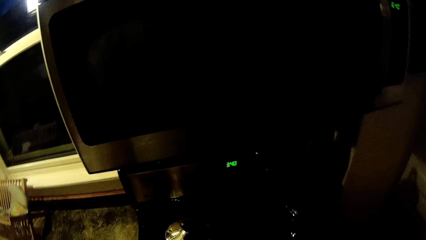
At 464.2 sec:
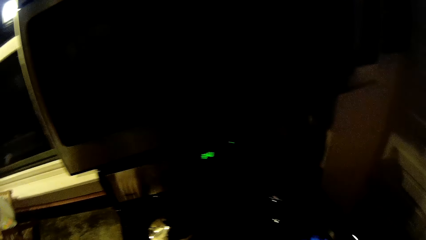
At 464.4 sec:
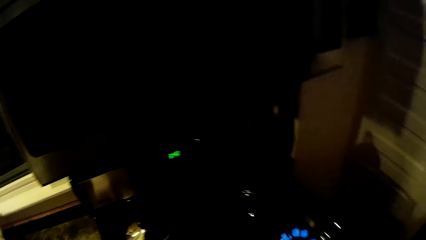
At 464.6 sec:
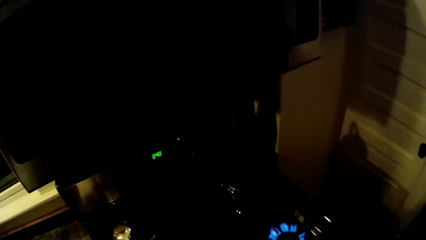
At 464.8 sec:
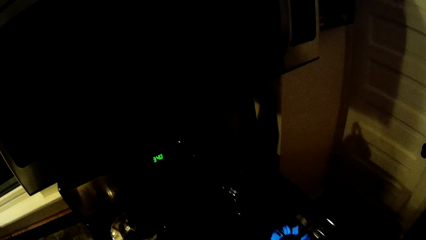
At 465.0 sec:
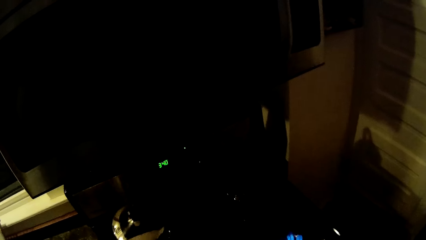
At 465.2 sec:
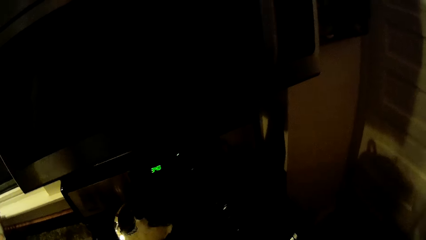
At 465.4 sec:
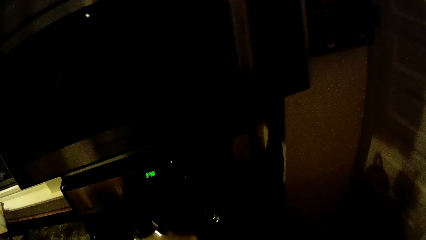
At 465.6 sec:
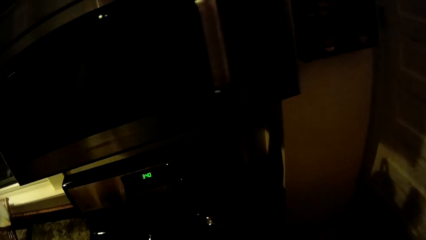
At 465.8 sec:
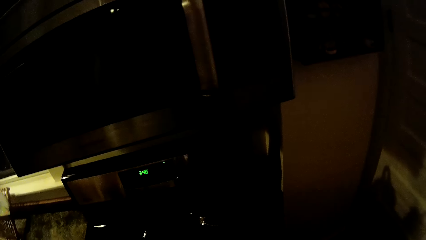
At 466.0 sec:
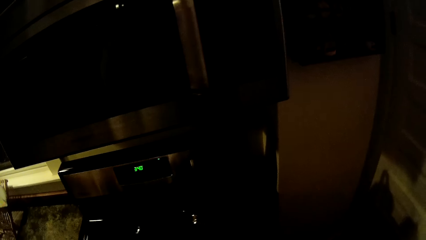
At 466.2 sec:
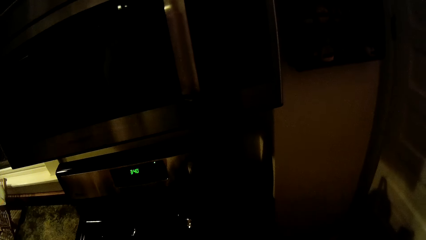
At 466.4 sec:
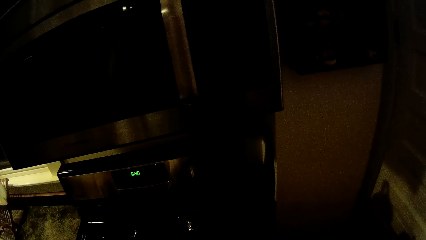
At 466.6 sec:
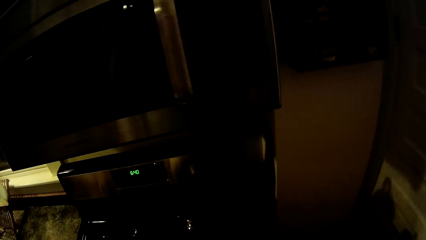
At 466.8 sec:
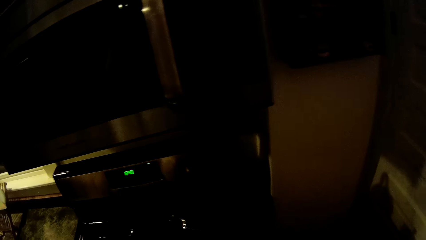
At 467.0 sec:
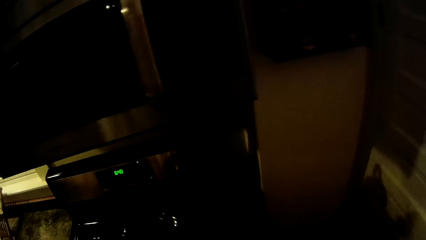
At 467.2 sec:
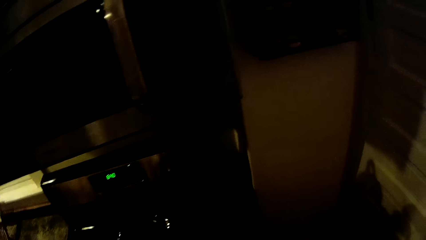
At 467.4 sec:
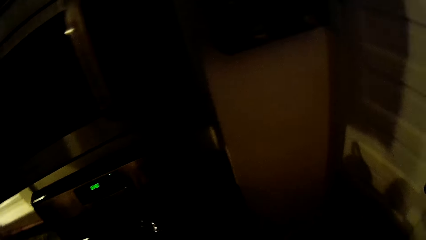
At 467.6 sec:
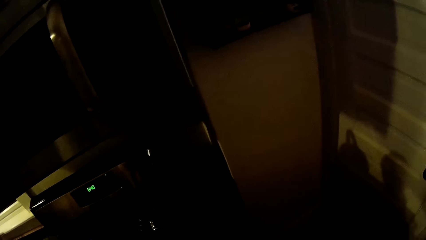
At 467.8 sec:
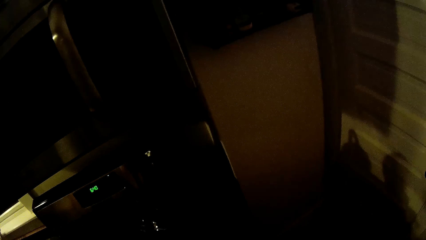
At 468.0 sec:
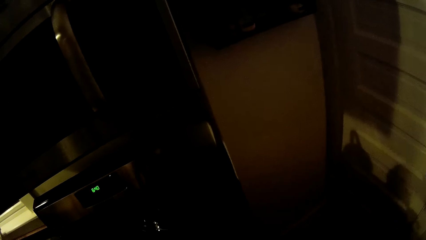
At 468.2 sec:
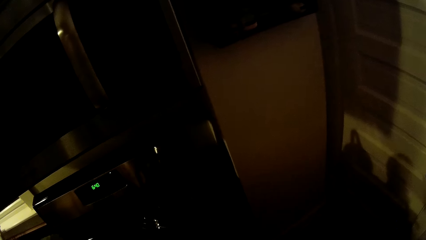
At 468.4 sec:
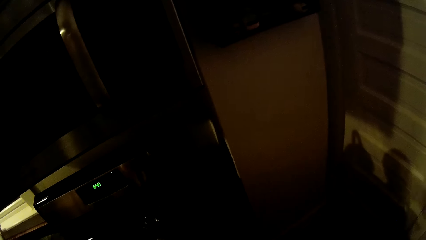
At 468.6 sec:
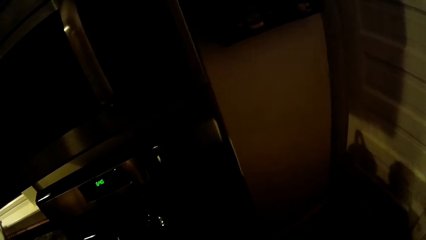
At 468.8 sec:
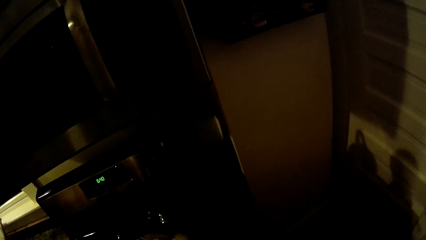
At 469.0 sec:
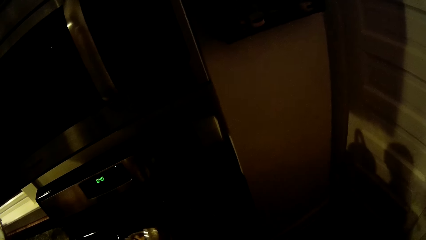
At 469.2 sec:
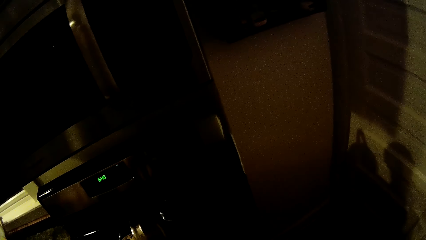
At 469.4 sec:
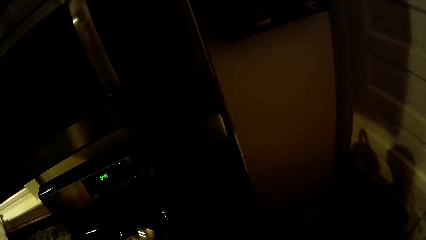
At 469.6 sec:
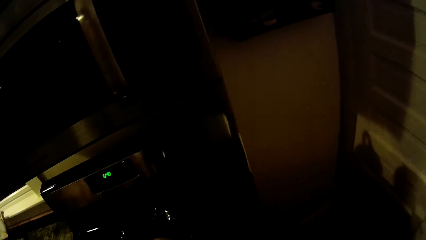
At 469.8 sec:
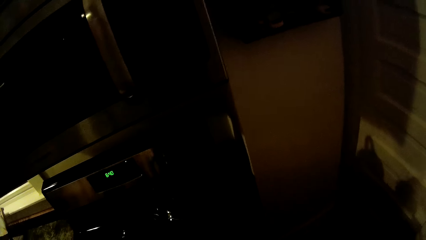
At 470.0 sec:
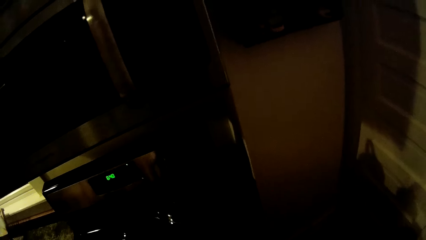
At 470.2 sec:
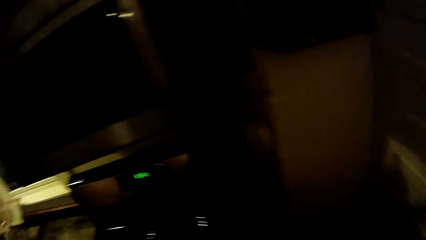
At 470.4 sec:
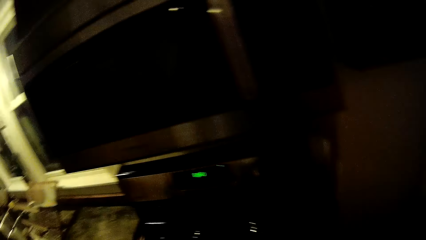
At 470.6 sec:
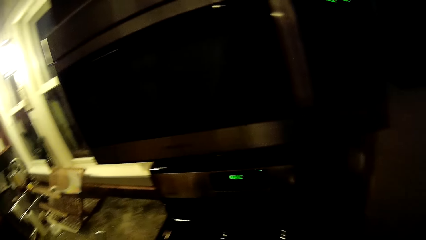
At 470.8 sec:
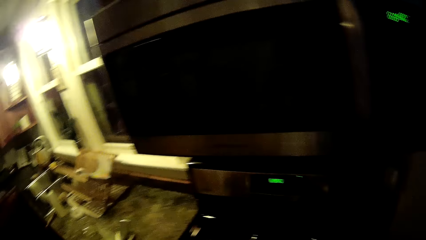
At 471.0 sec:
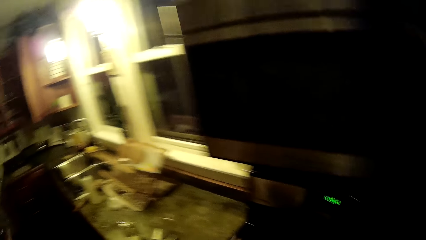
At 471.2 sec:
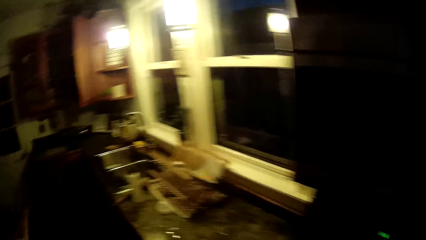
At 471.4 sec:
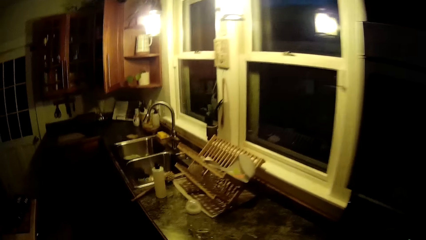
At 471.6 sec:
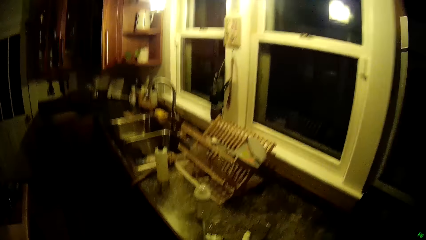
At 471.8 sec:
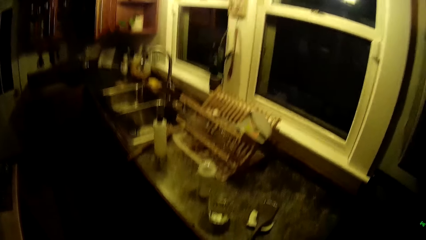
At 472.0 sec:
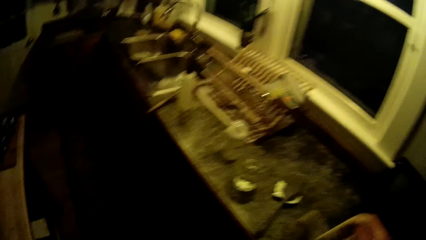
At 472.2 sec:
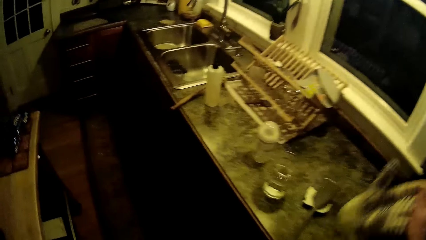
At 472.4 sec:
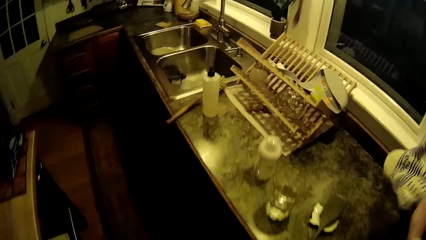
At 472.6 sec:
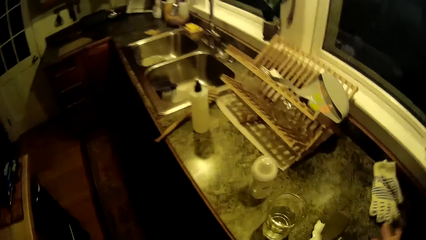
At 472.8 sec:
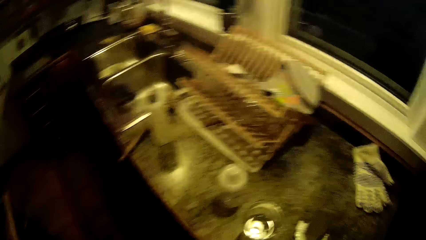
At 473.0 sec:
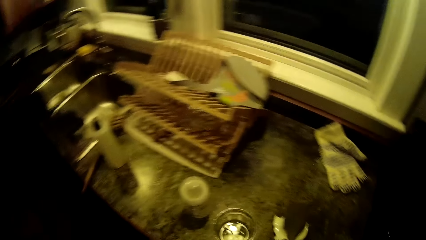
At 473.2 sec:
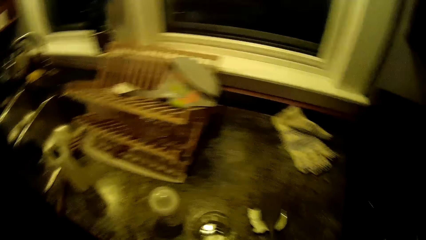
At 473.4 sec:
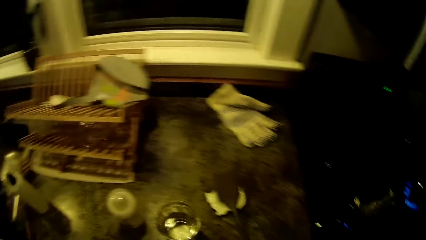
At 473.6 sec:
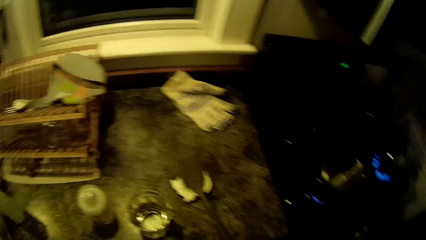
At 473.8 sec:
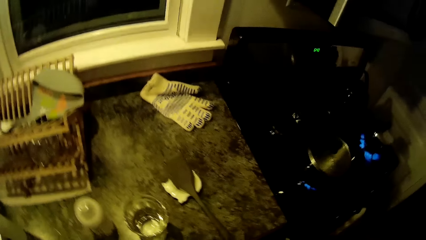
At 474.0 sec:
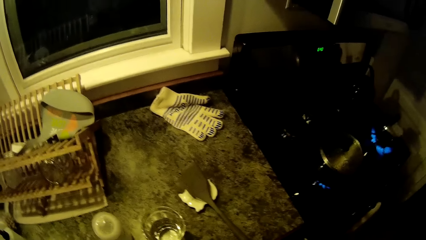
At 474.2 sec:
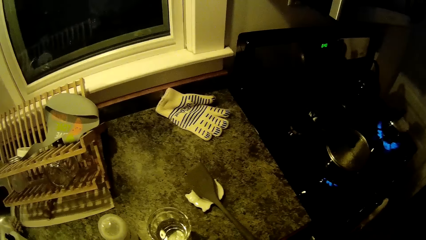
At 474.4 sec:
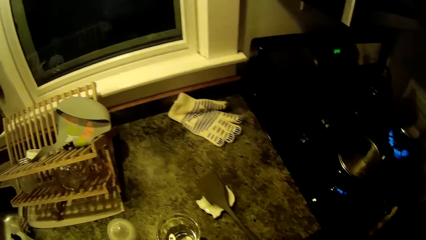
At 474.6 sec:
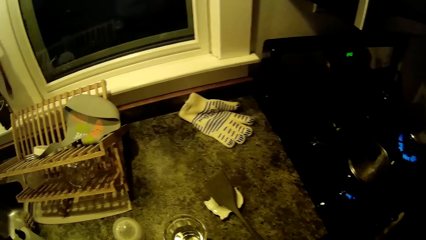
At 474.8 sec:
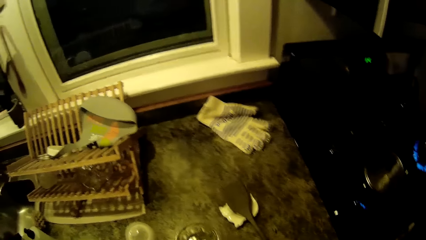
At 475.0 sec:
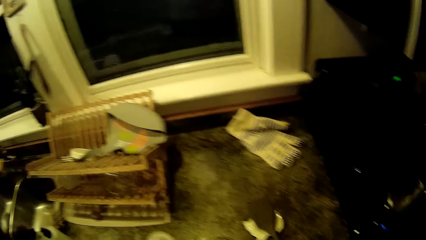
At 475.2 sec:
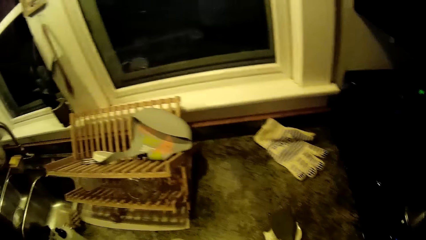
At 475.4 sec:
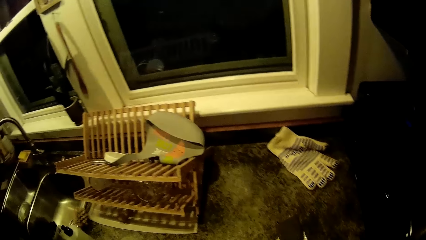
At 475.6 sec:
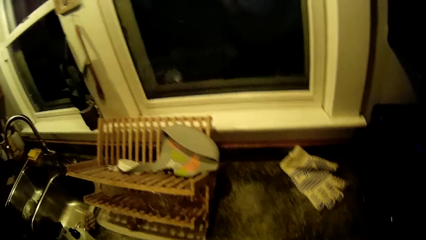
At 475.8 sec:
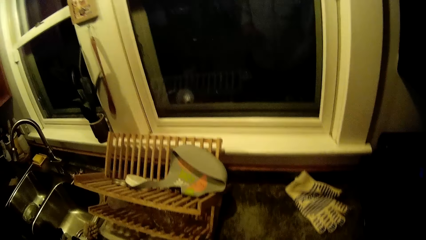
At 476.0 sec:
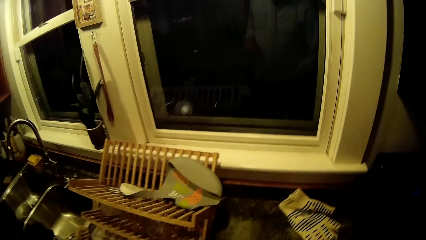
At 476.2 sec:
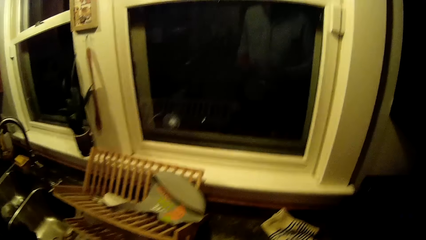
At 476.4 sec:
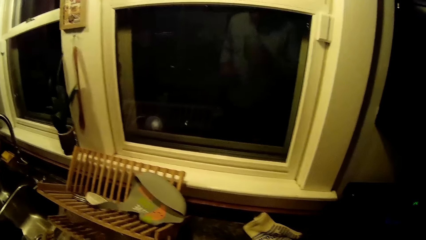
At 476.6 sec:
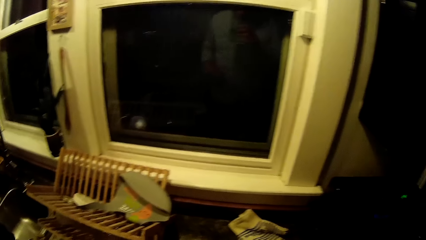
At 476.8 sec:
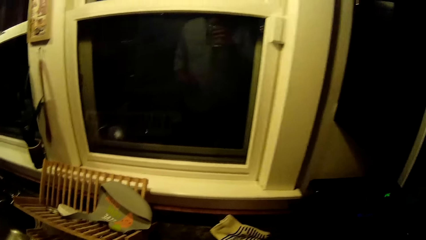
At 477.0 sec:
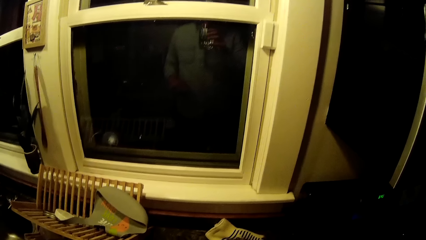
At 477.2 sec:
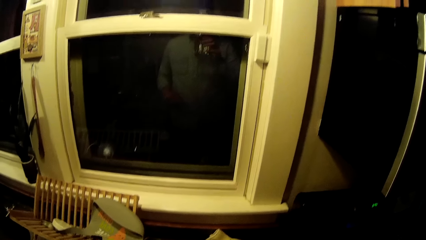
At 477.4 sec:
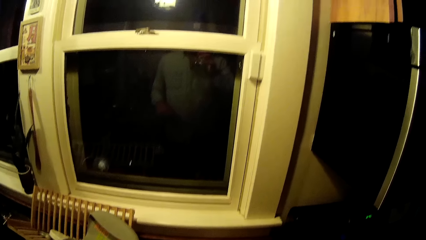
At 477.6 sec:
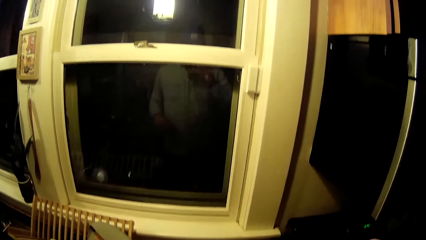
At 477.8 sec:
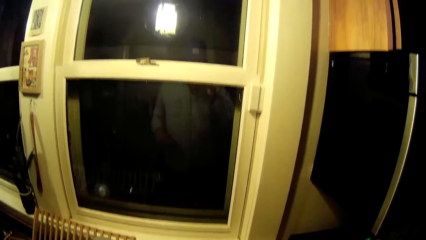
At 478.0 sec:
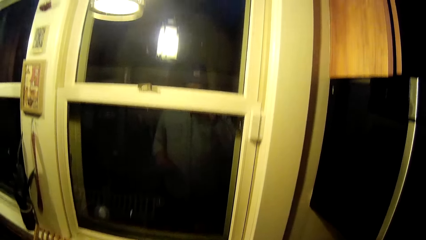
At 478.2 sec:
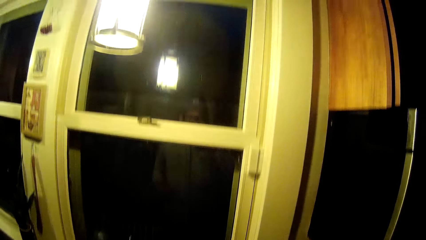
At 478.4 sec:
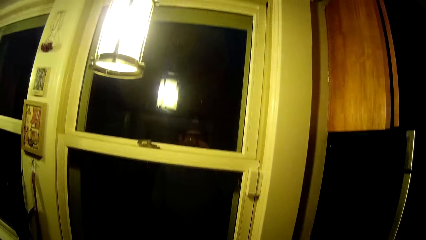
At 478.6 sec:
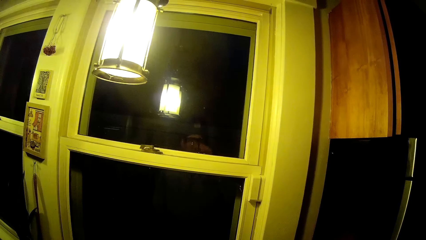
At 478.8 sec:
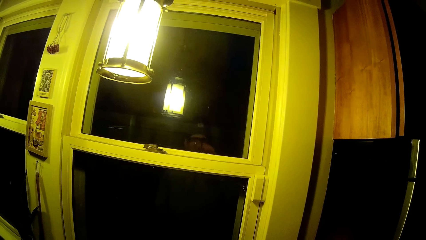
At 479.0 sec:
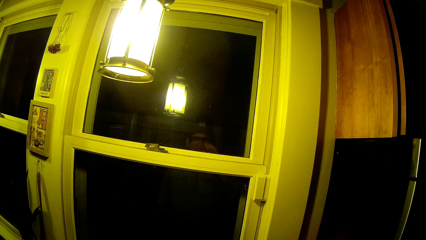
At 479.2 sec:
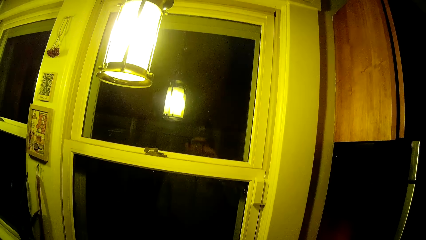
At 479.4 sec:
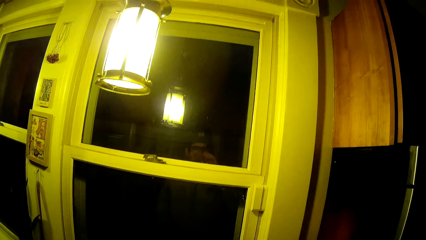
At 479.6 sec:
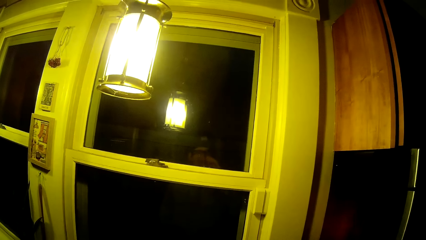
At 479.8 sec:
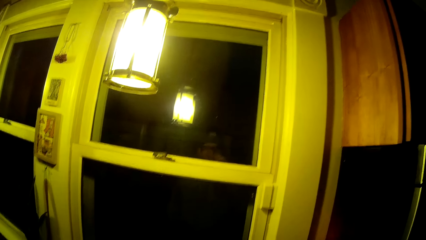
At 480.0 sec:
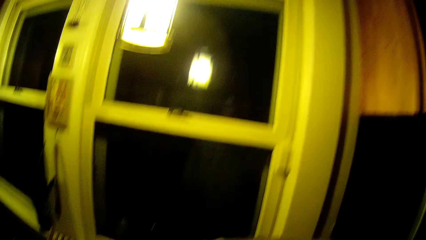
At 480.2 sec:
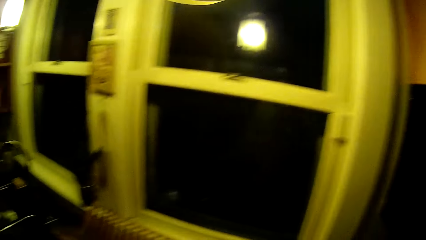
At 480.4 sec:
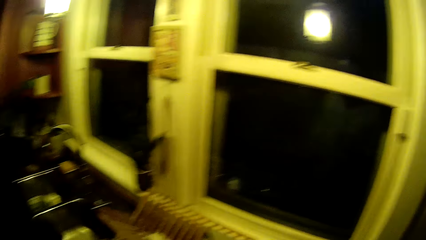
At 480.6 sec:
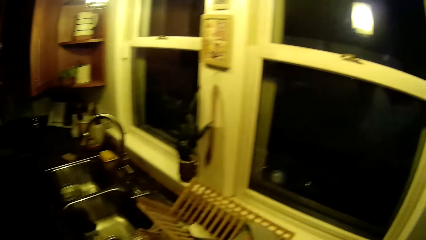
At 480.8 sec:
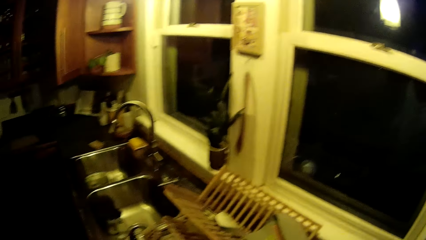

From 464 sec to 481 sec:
The camera wearer carries the pot from the cooker to the burner. She picks up the lid. She opens the lid of the pot with her left hand. She returns the lid to the pot. She walks in the kitchen. She drops a glove on the counter with her right hand. She takes water.
